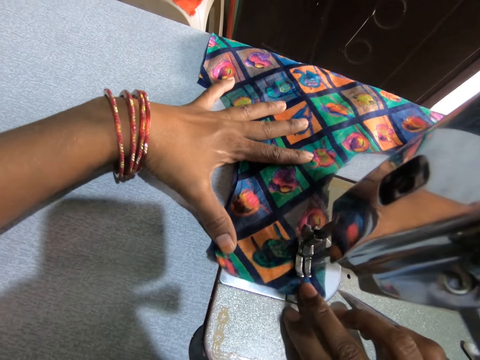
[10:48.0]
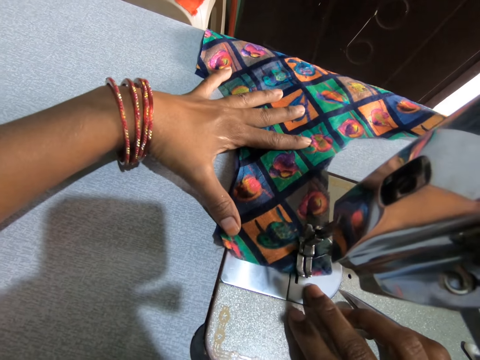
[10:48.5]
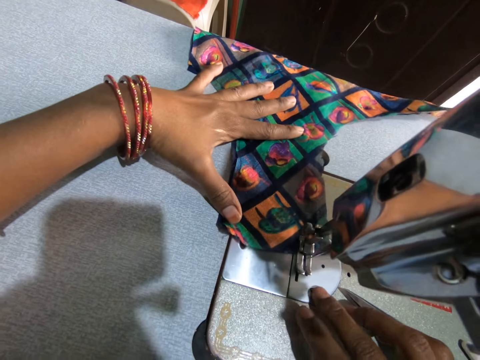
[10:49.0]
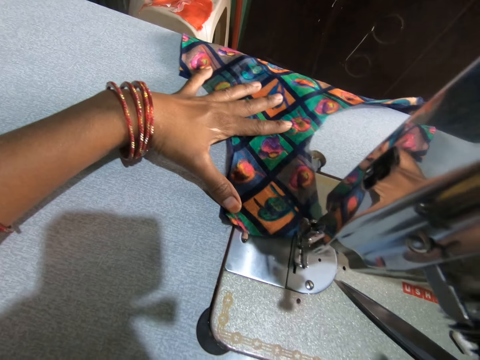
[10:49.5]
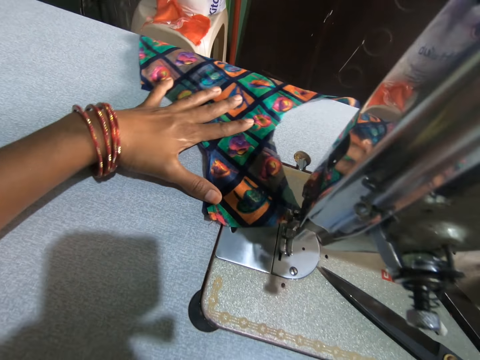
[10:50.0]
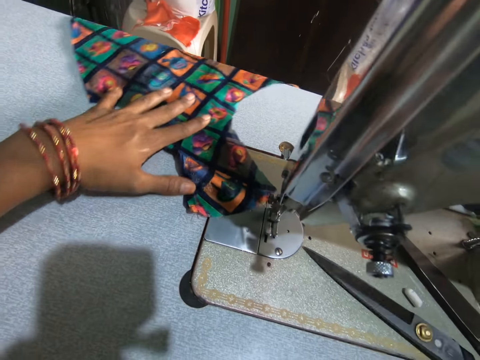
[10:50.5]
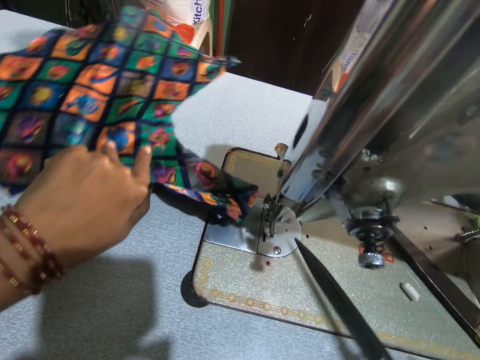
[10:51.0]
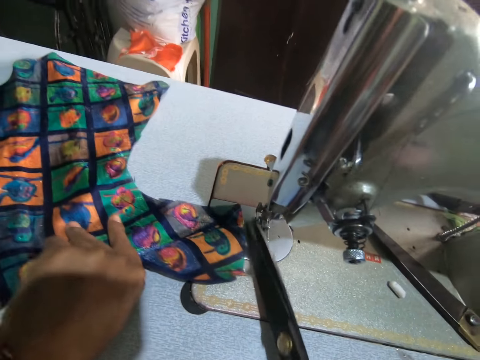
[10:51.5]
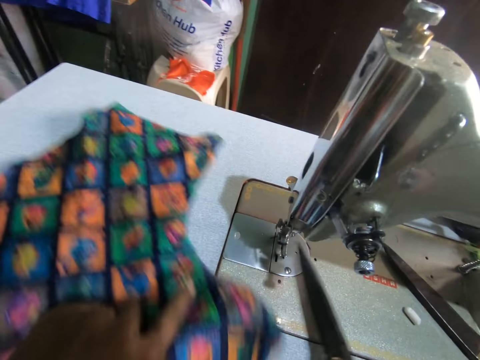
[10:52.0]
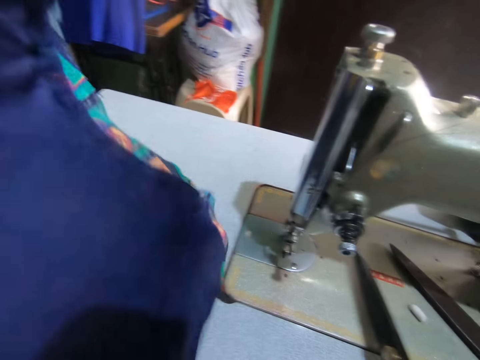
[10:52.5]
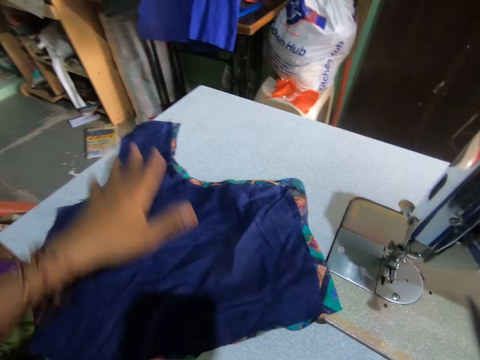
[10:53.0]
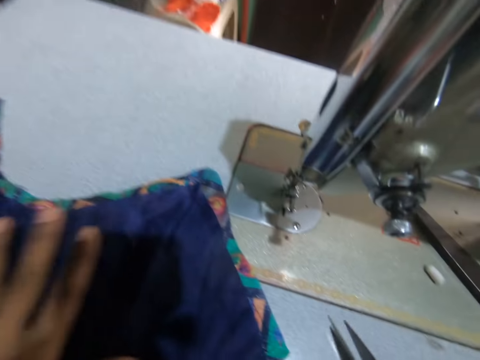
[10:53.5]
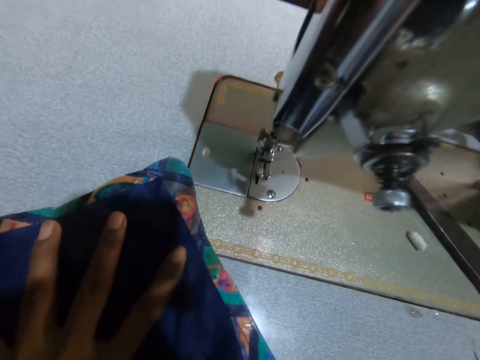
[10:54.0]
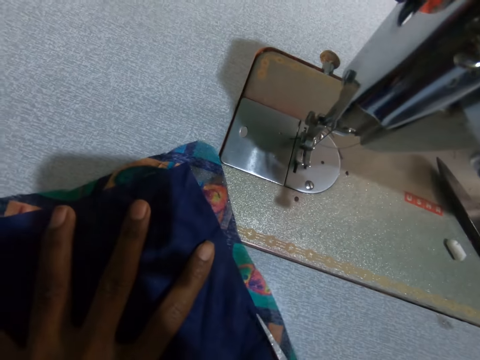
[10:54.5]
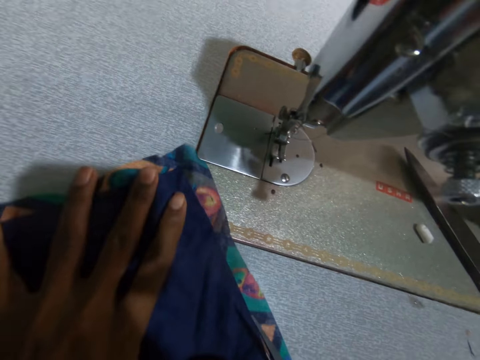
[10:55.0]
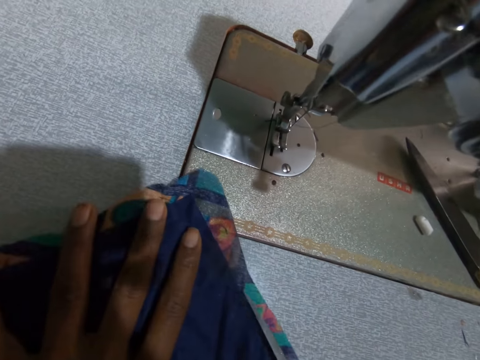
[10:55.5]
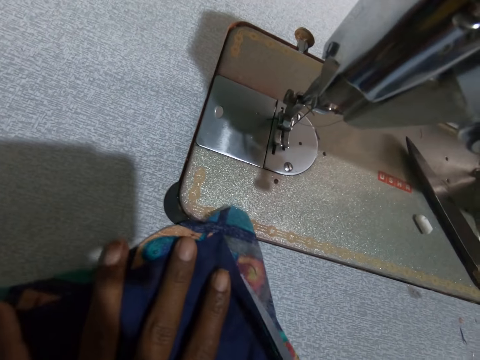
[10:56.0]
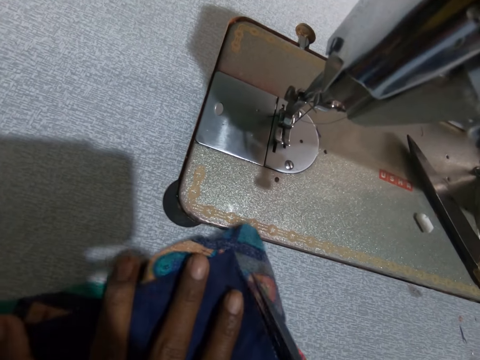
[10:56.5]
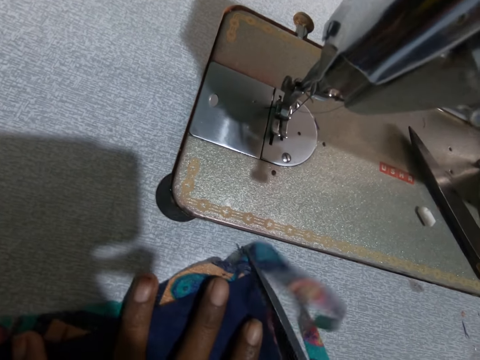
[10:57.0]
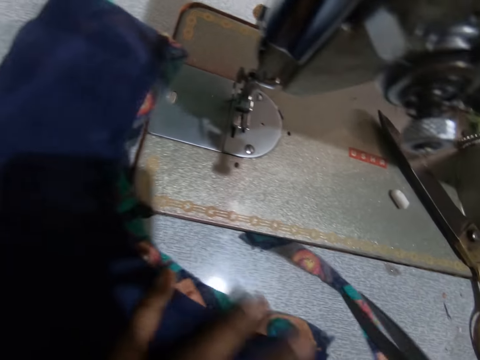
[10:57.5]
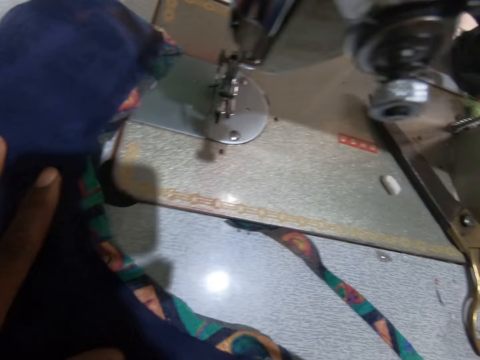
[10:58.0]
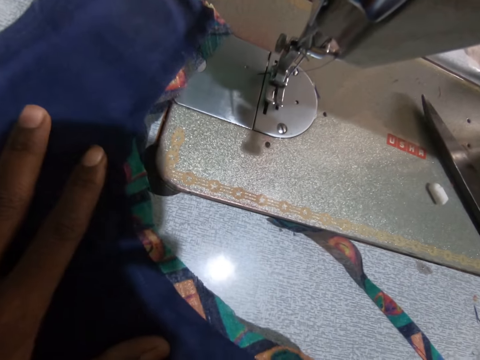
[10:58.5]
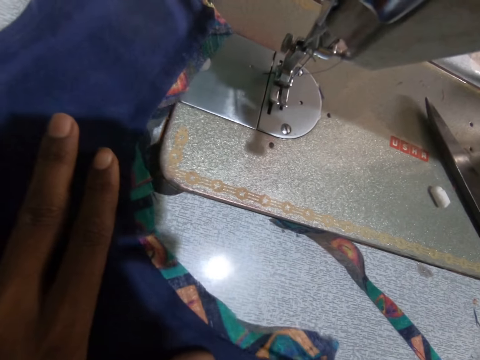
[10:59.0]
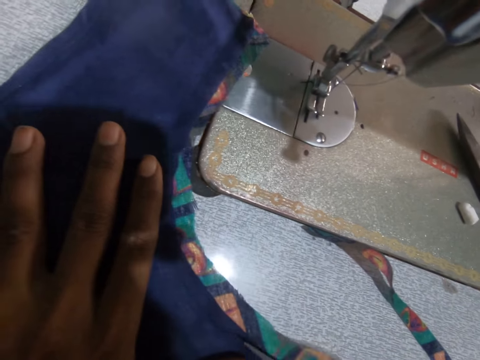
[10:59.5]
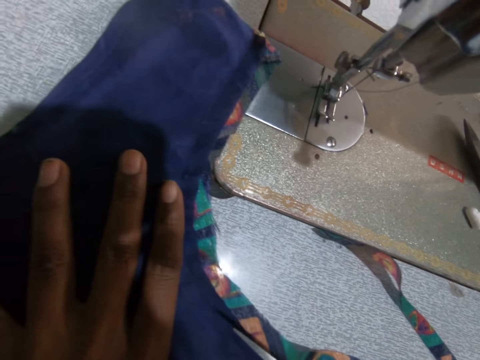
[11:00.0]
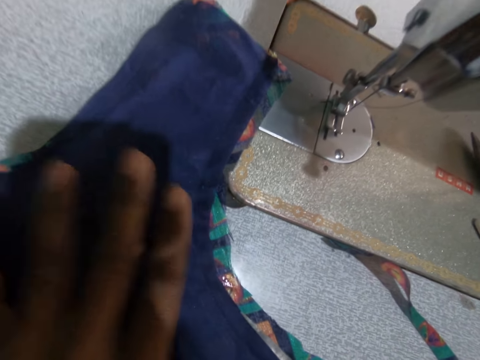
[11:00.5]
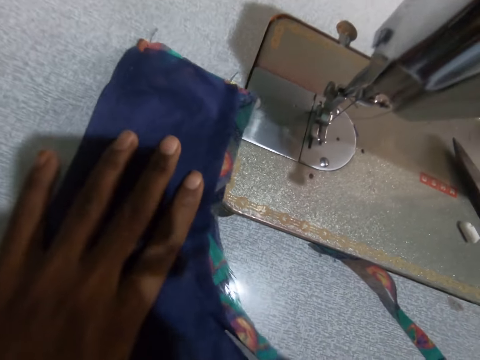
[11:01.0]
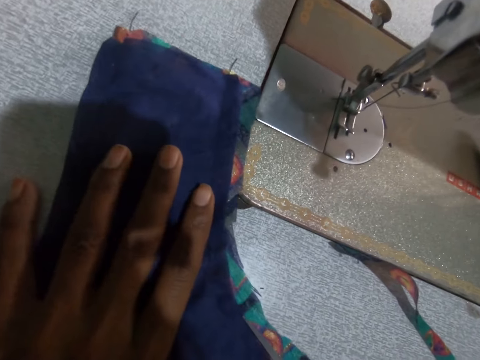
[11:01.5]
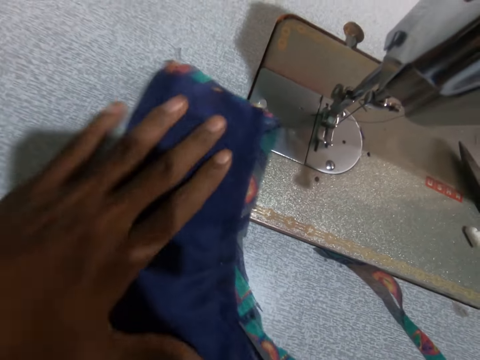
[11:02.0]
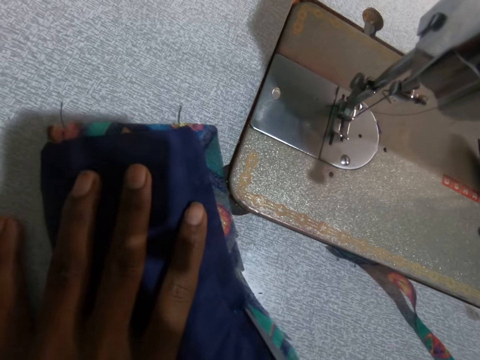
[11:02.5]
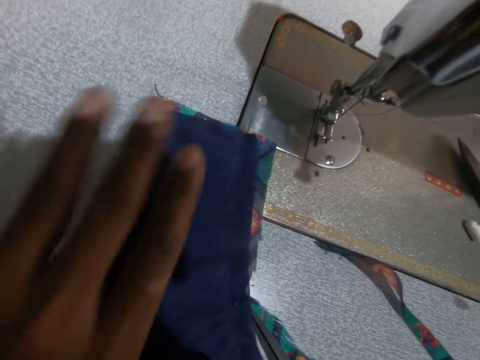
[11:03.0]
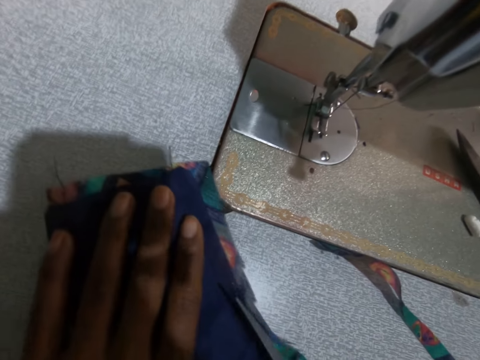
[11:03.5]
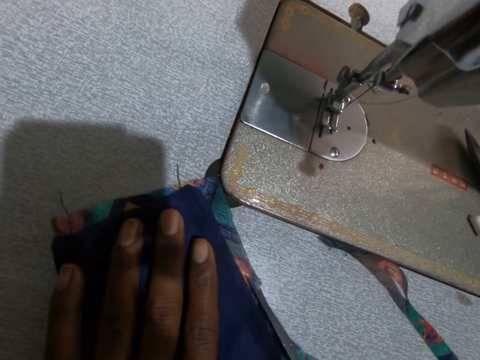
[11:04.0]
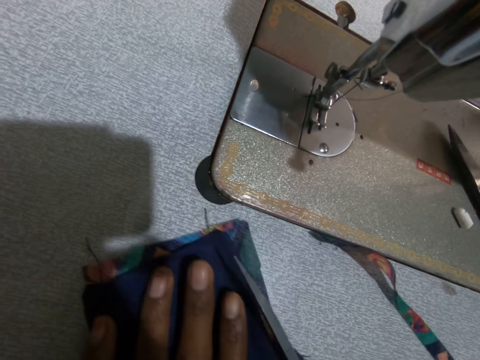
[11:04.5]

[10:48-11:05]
The camera wearer stops sewing. They carry the scissors. They cut the thread with the scissors. They cut the material with the scissors. They turn the fabric on the table. They cut the material with the scissors again.

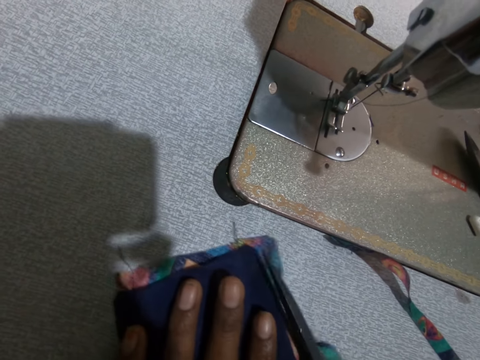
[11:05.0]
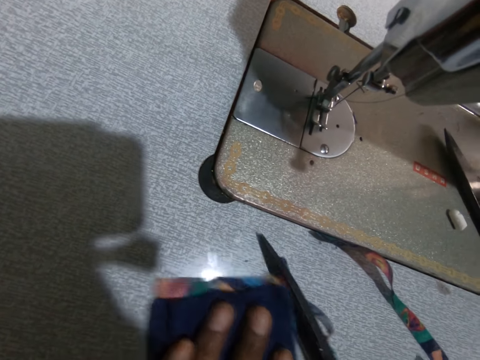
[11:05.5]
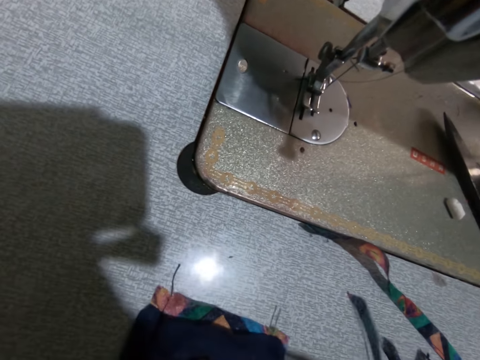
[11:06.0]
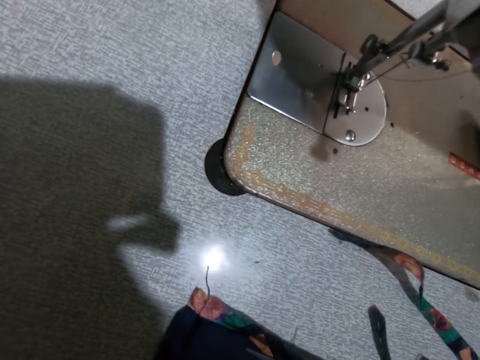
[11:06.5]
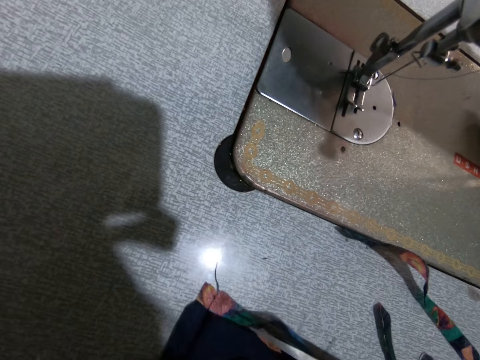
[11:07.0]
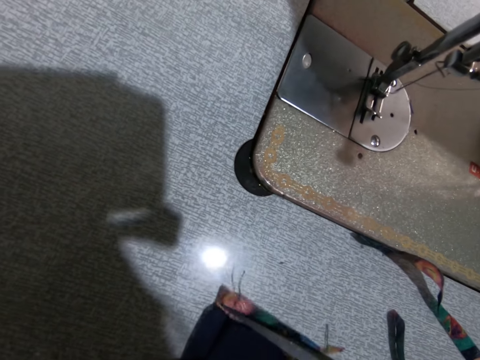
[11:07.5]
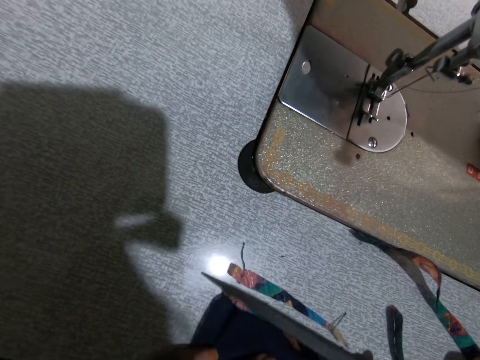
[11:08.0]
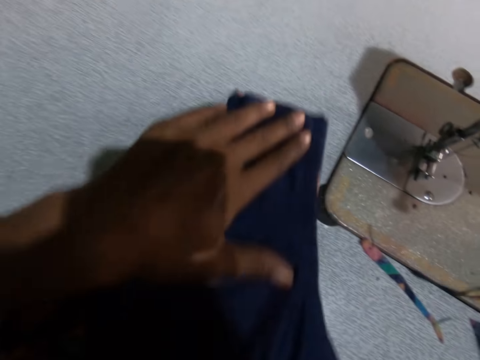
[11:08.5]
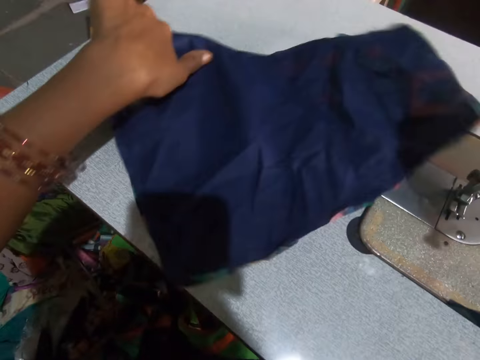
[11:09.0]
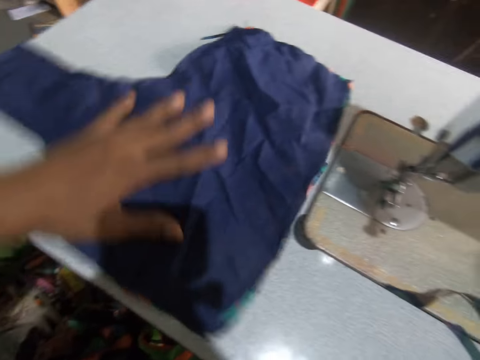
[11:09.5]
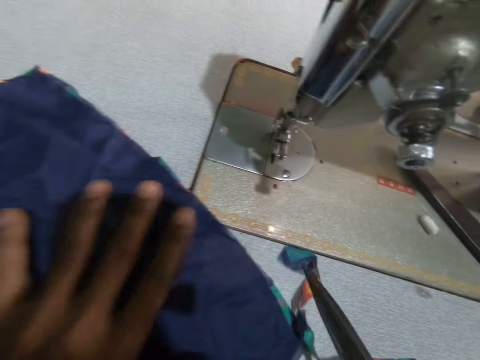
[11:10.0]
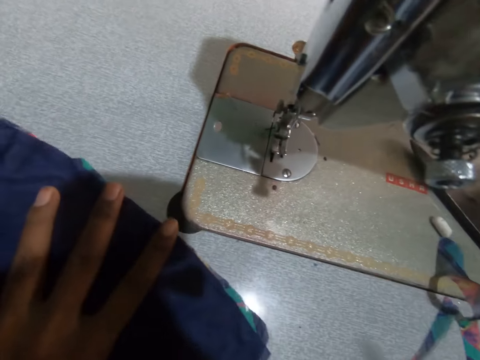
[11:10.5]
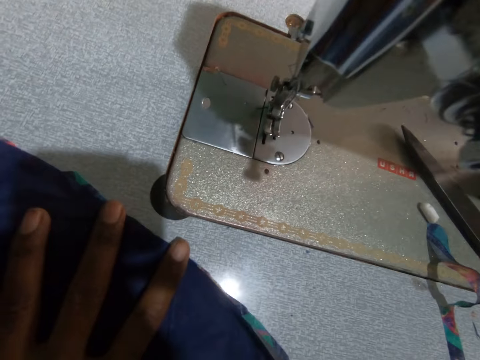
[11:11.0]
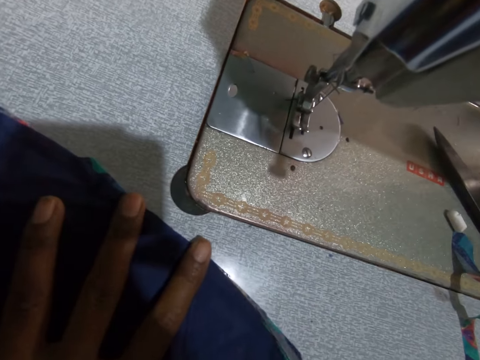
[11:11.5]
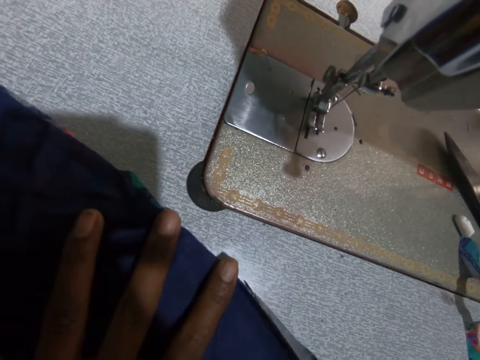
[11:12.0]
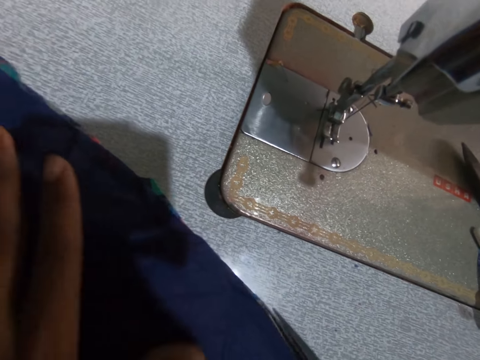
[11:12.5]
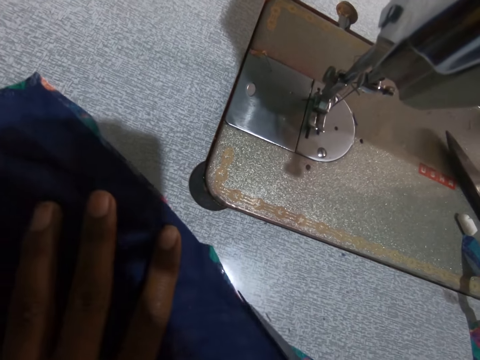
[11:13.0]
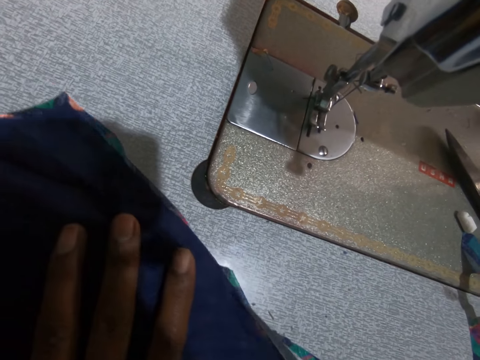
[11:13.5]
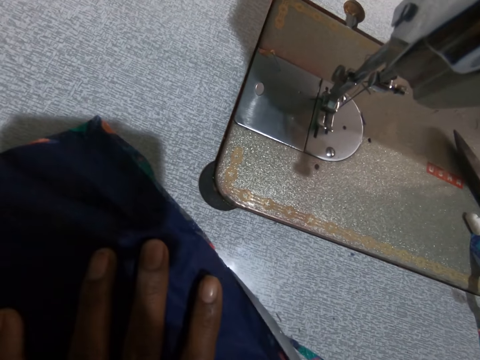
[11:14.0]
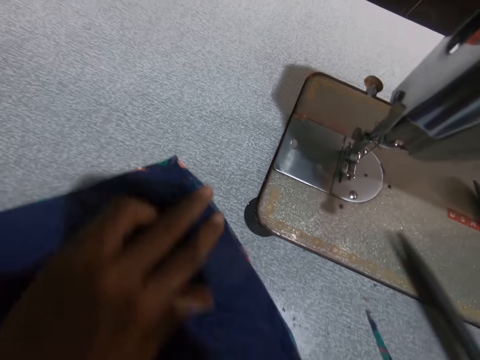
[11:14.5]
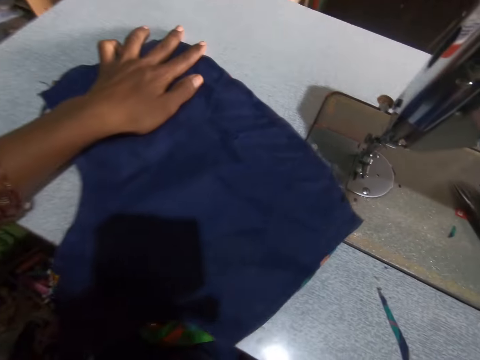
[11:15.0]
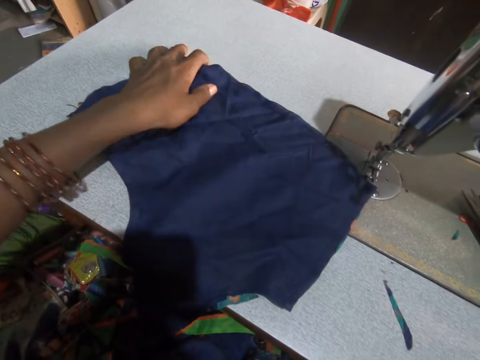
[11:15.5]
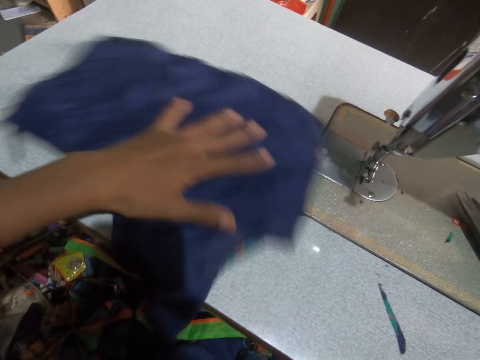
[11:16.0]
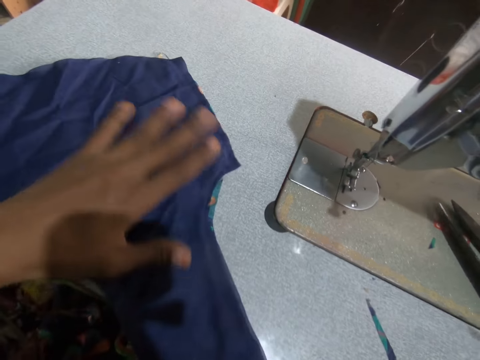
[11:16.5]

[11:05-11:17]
The camera wearer moves the fabric on the table. They cut the material with the scissors. They move the fabric on the table.
